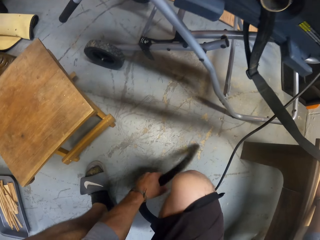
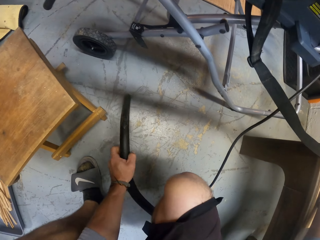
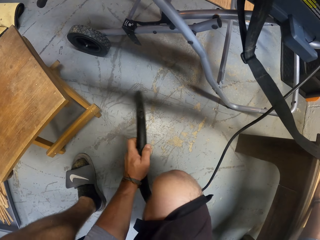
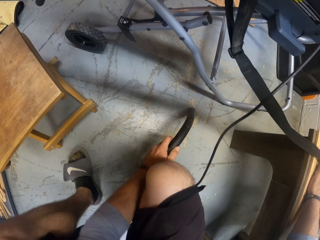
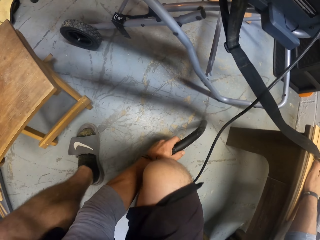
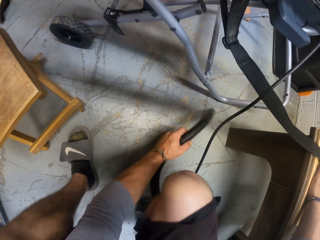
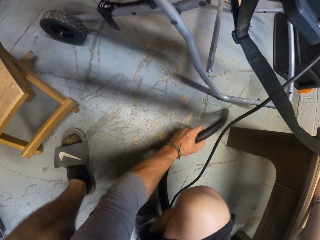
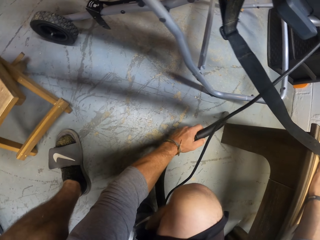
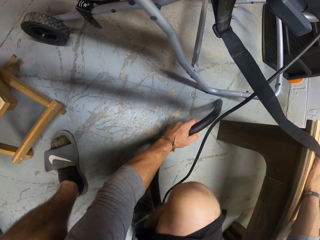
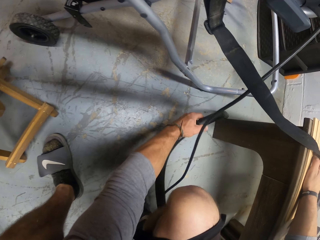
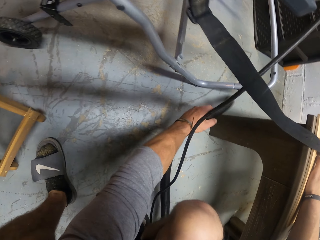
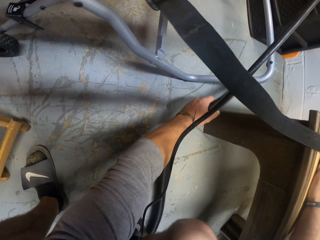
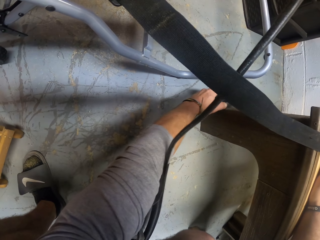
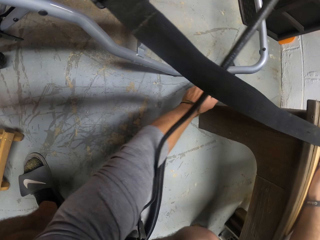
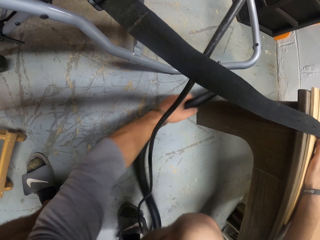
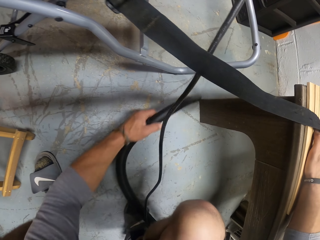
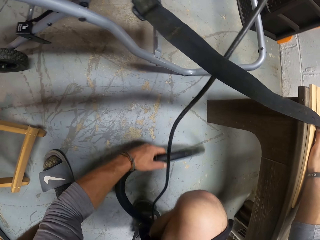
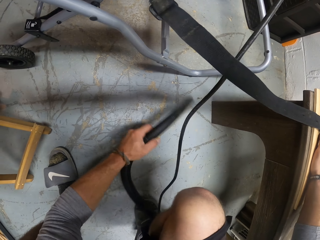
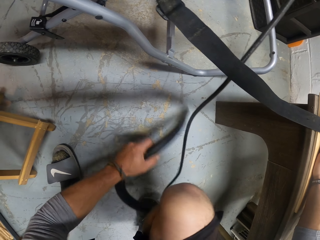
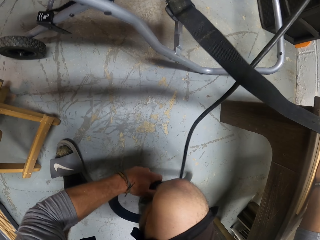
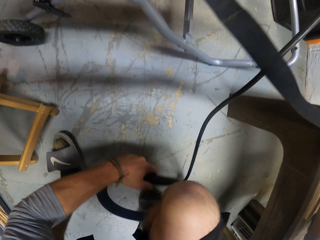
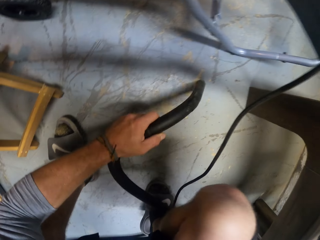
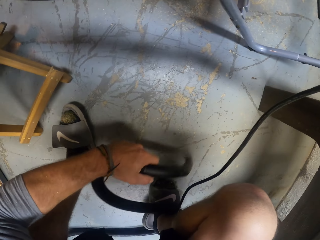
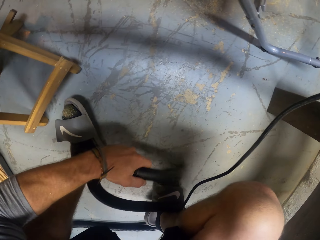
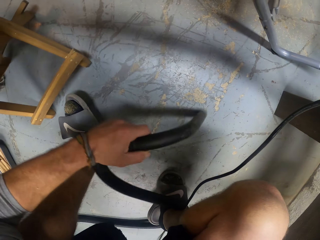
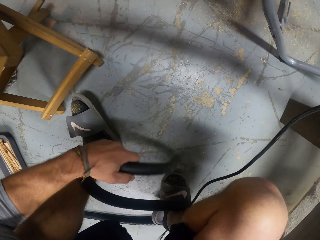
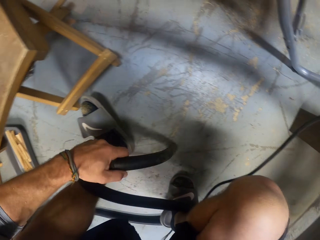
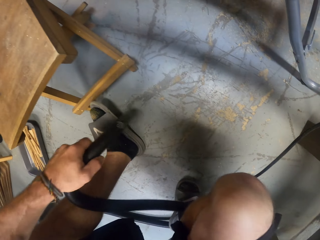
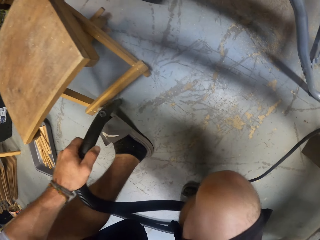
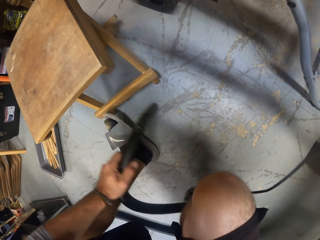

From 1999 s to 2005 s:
The camera wearer blows the floor.

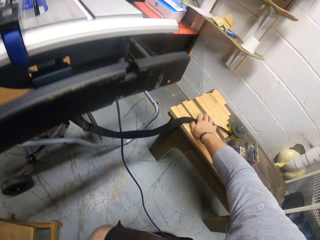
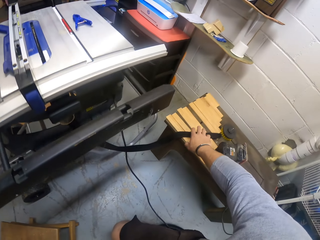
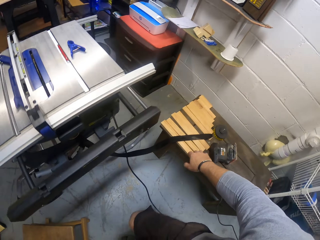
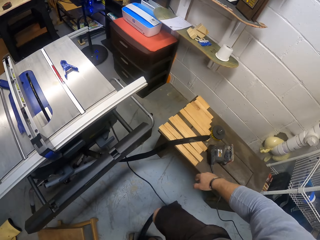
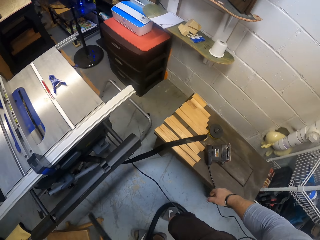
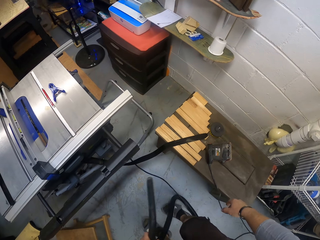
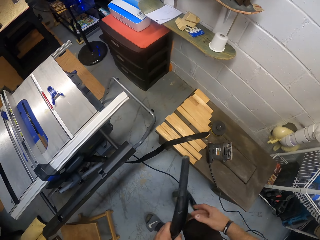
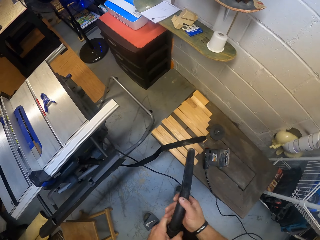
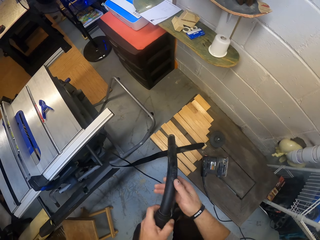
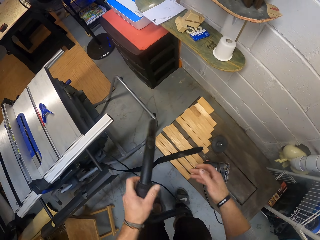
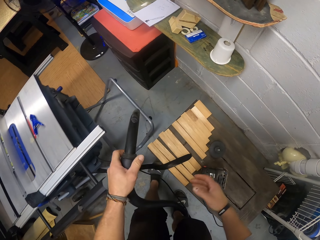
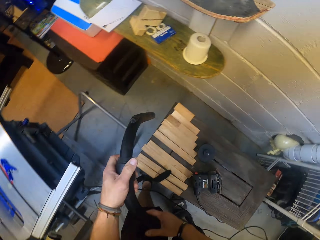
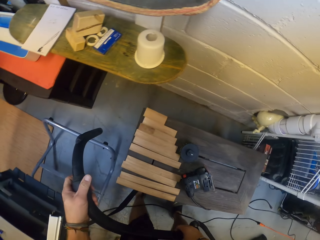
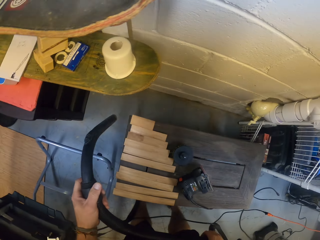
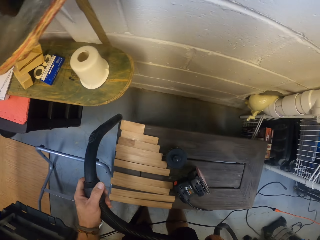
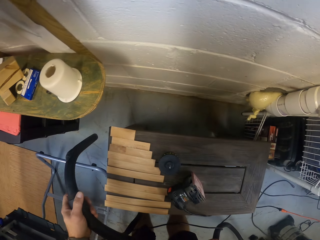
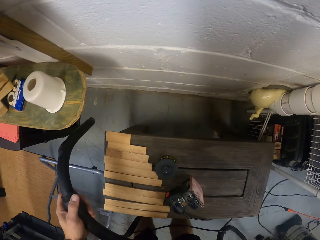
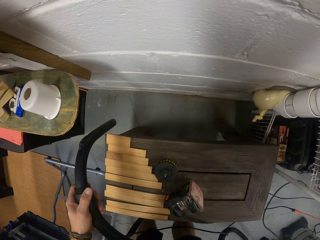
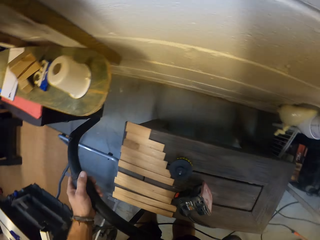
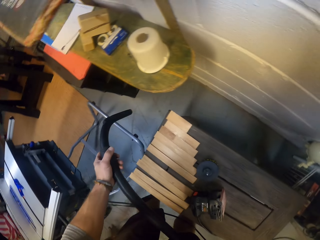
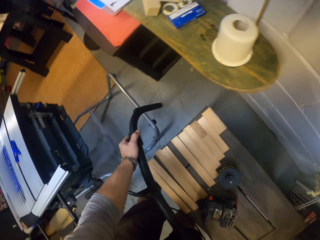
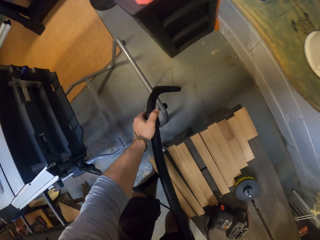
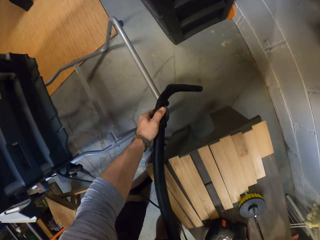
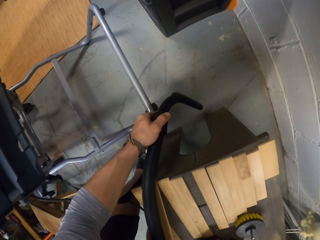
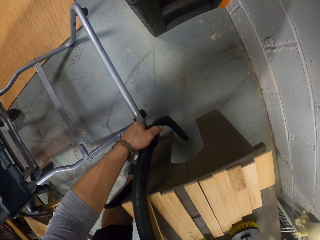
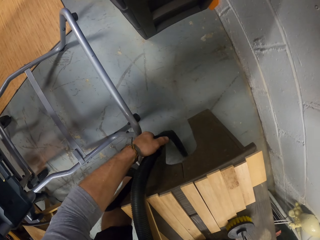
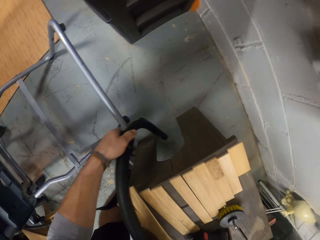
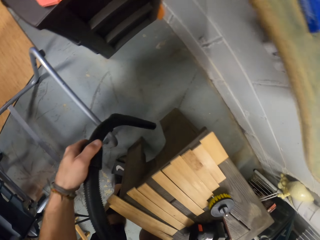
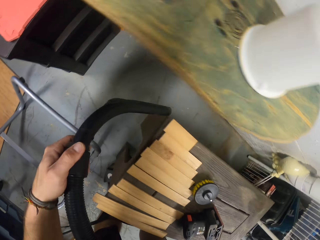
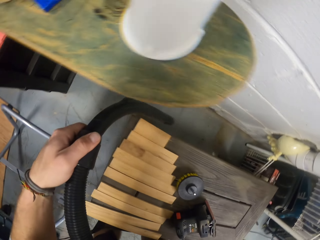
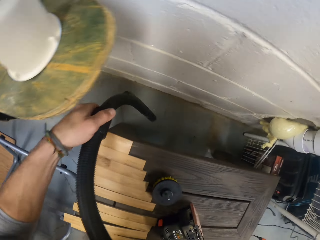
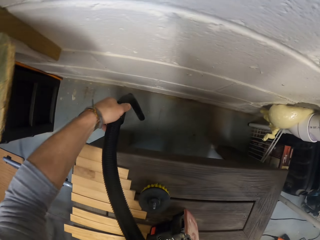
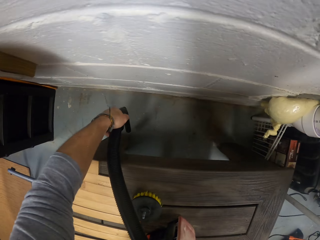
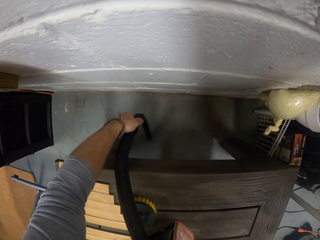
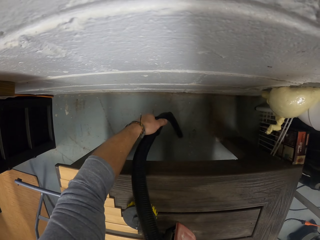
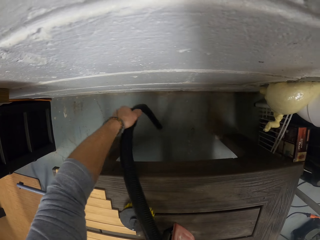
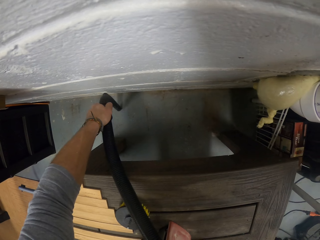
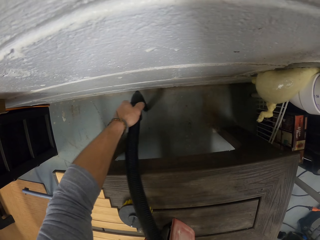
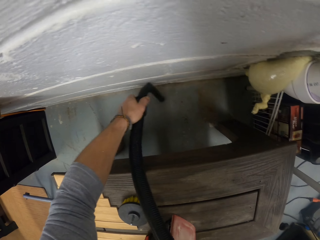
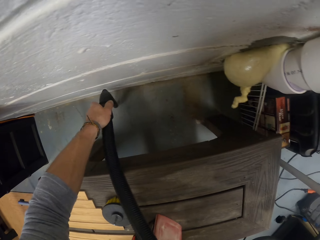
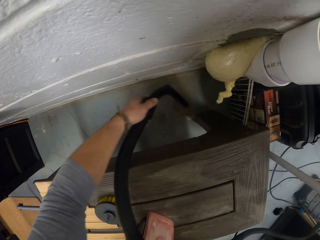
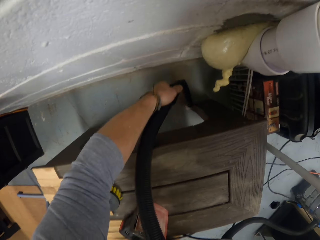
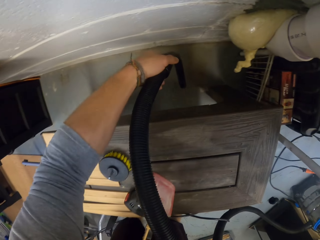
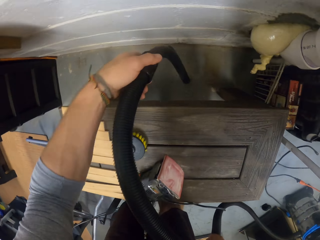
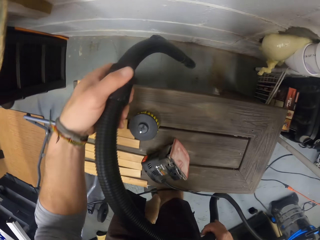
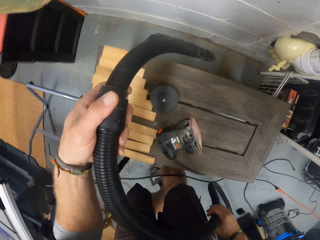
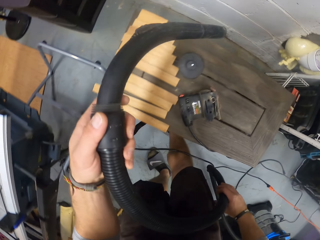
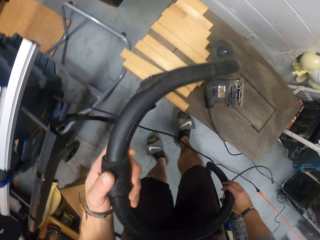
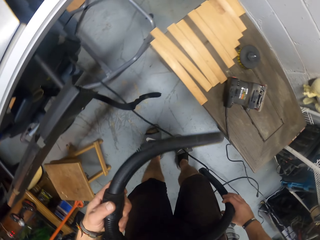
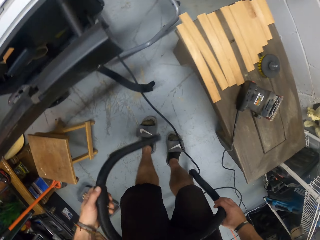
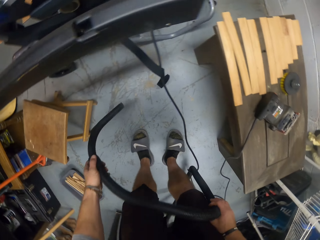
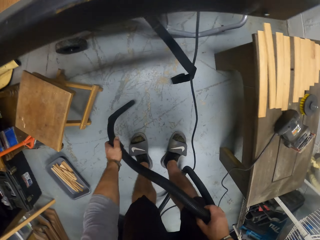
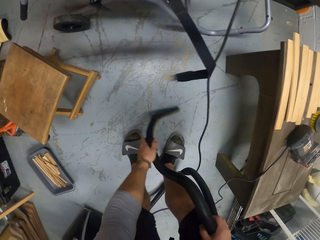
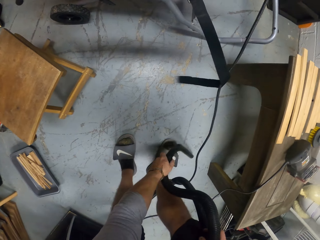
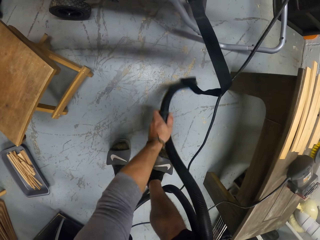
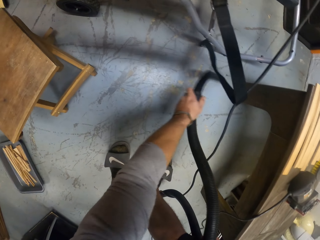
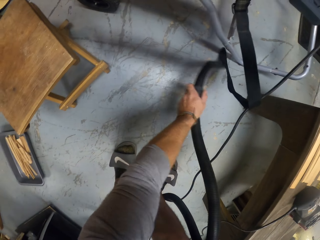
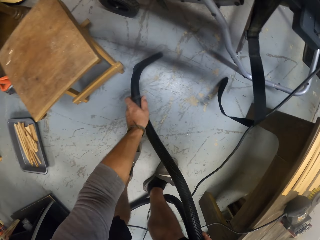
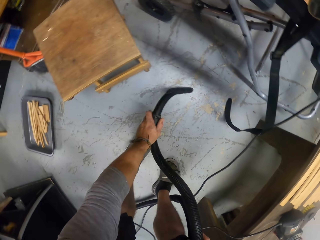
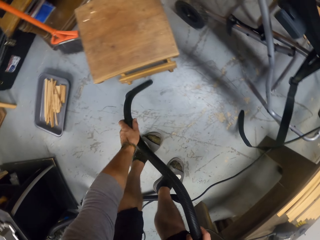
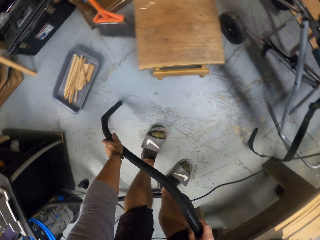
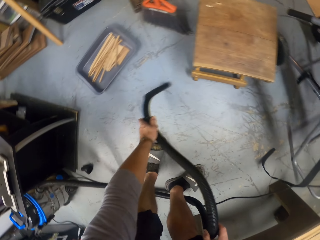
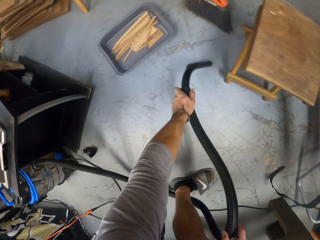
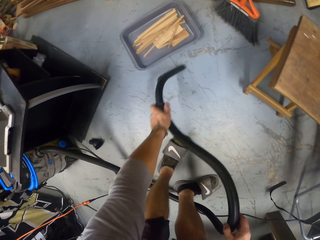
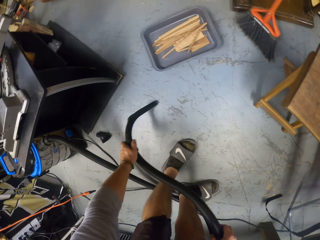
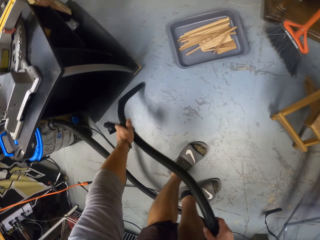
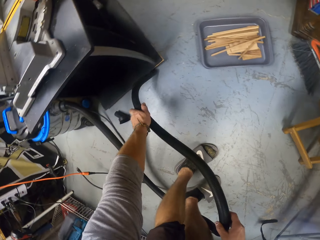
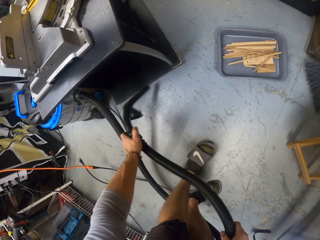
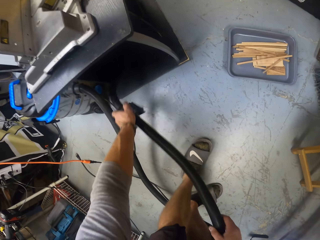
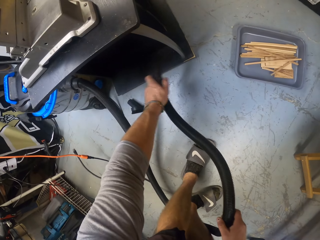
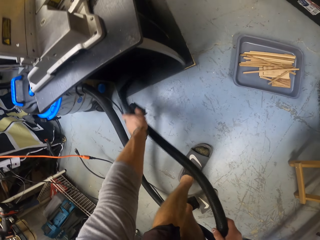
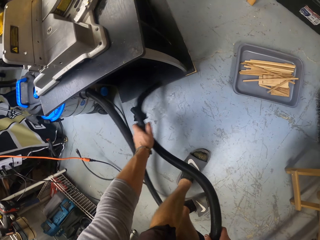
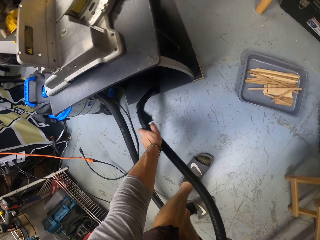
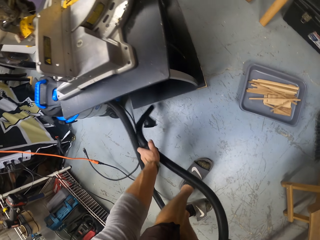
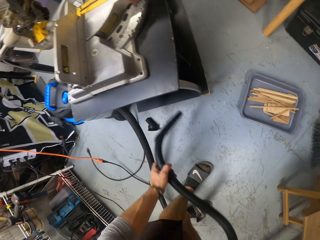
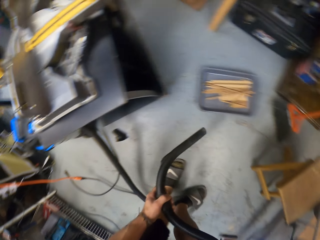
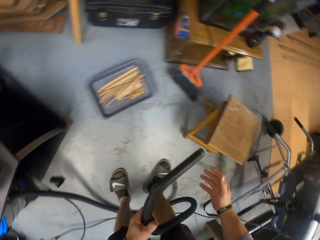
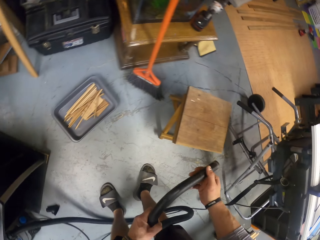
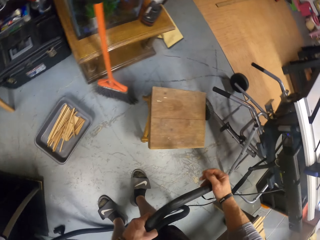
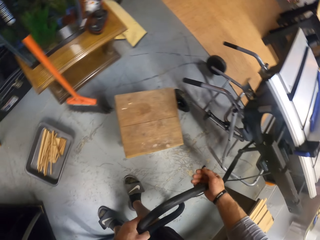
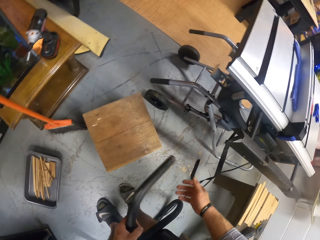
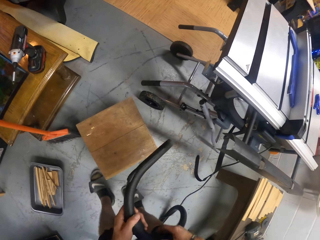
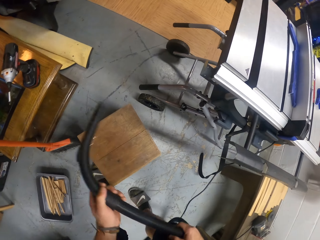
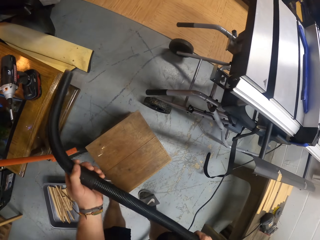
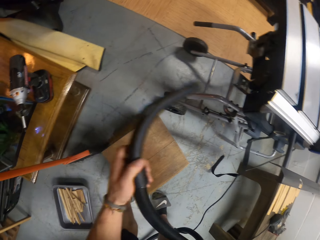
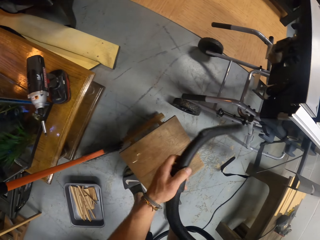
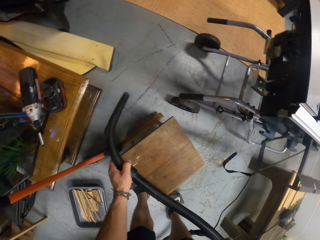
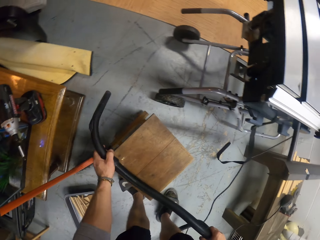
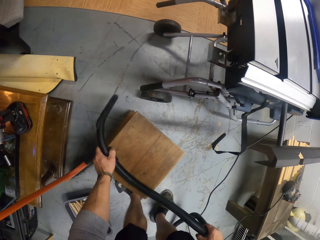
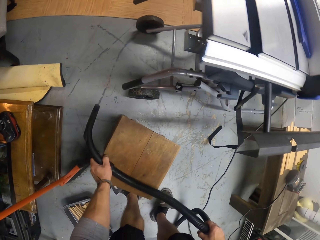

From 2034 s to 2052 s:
The camera wearer holds the blower with both hands. They stand. They blow the floor. They hold the blower with both hands.
